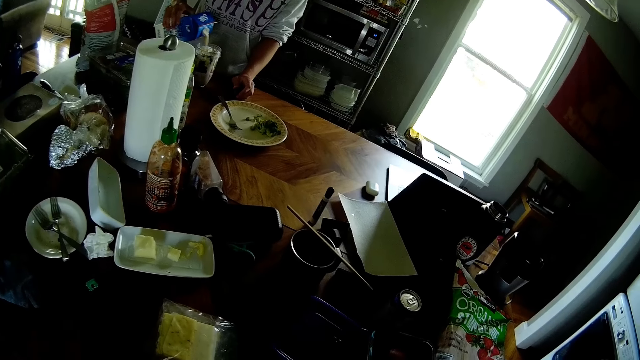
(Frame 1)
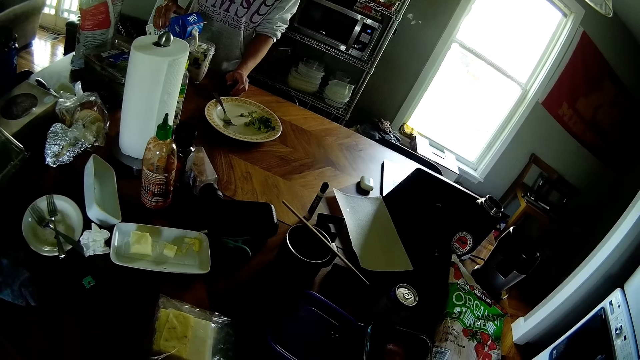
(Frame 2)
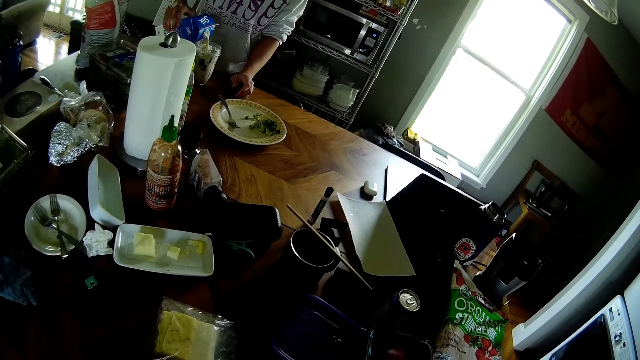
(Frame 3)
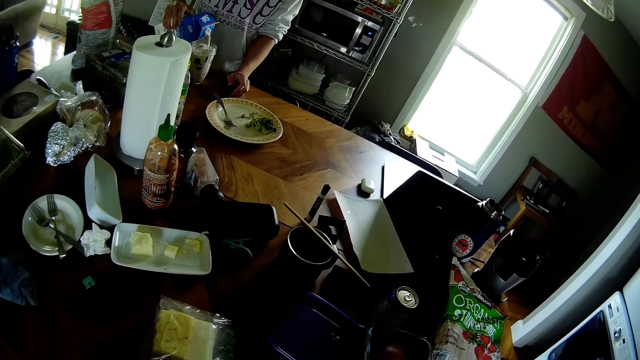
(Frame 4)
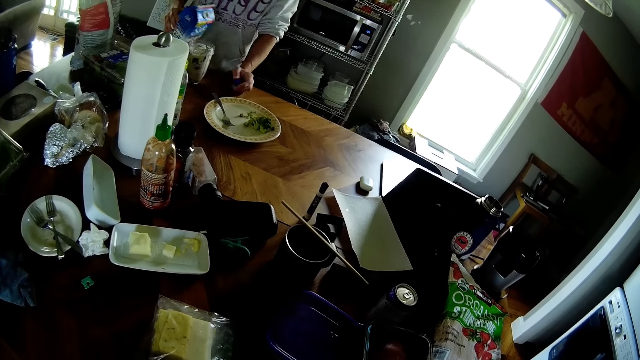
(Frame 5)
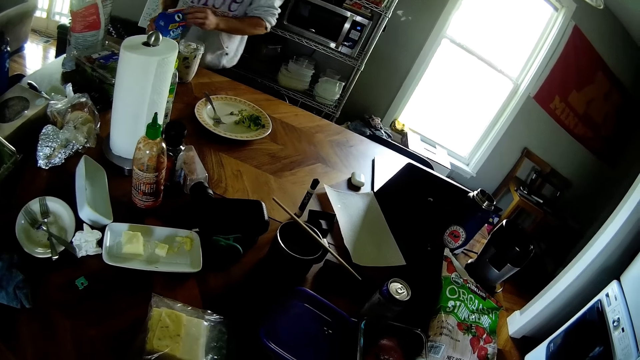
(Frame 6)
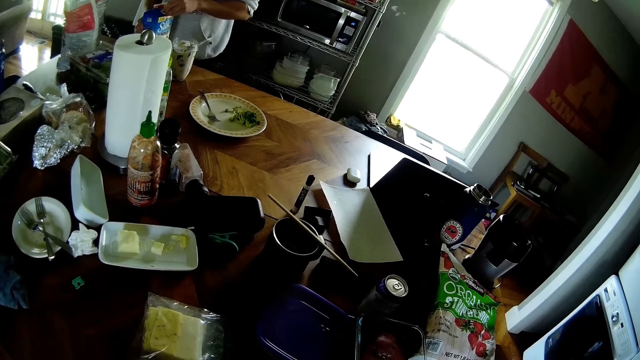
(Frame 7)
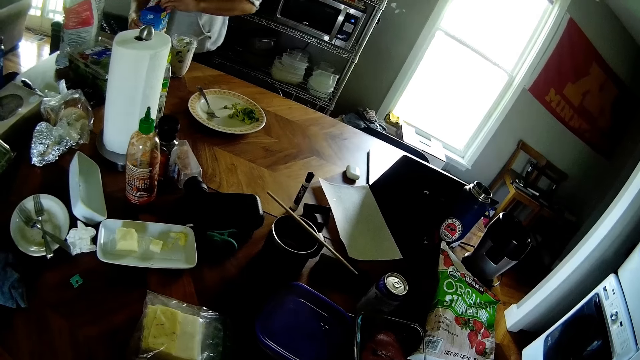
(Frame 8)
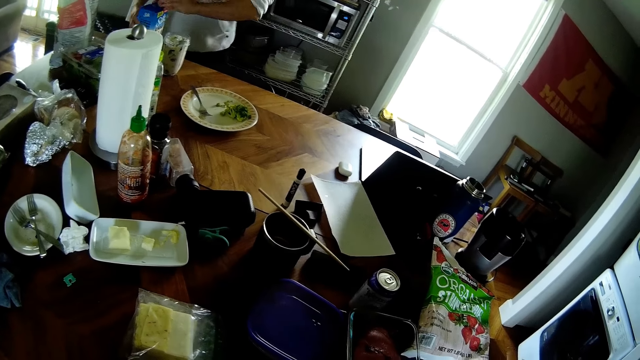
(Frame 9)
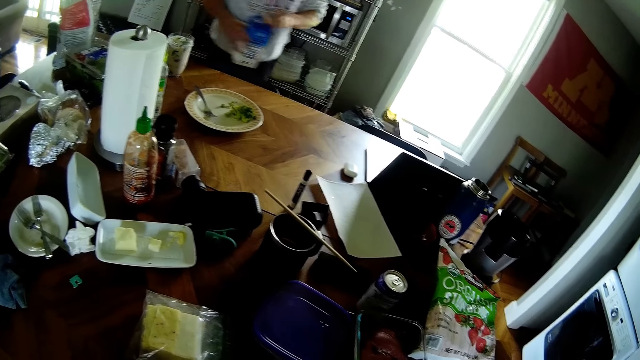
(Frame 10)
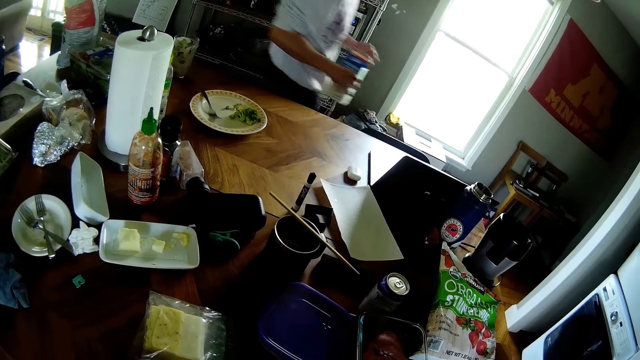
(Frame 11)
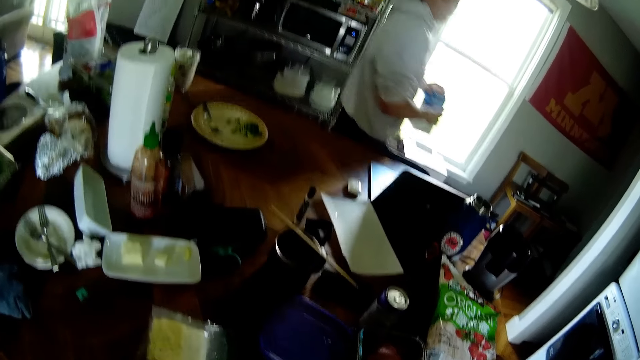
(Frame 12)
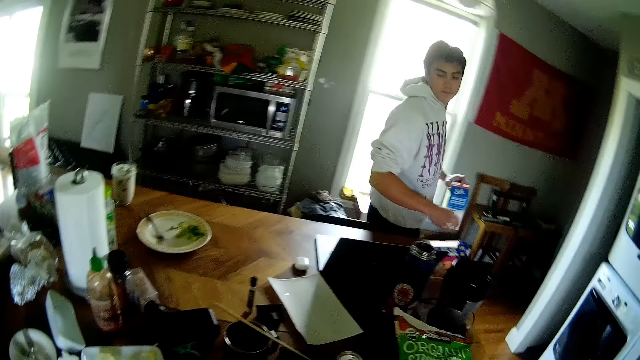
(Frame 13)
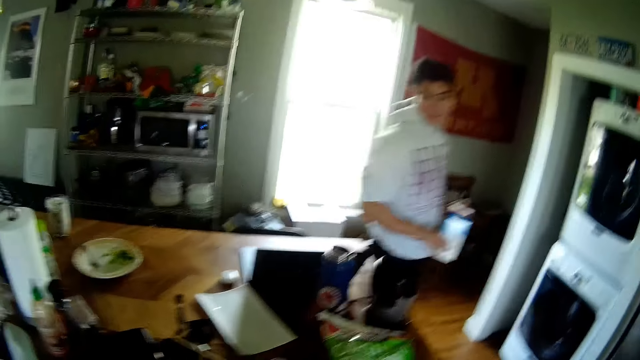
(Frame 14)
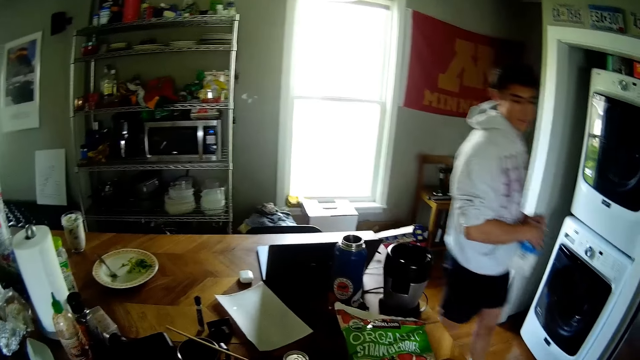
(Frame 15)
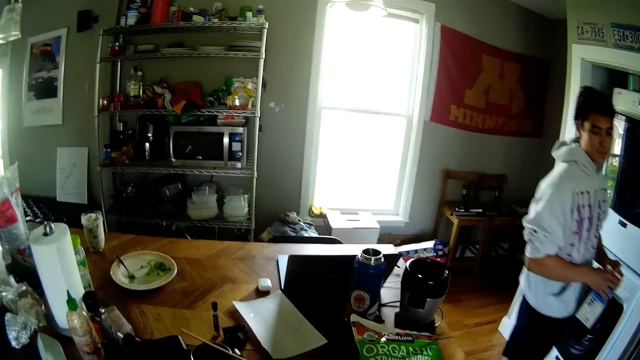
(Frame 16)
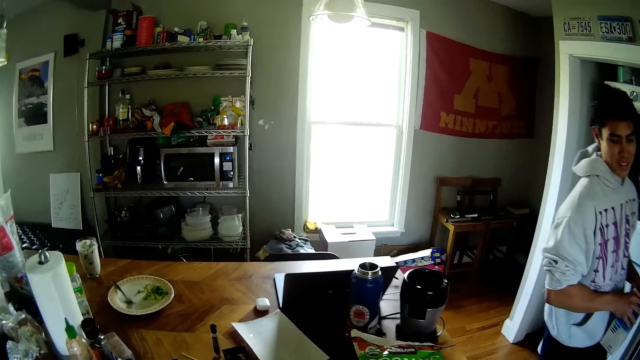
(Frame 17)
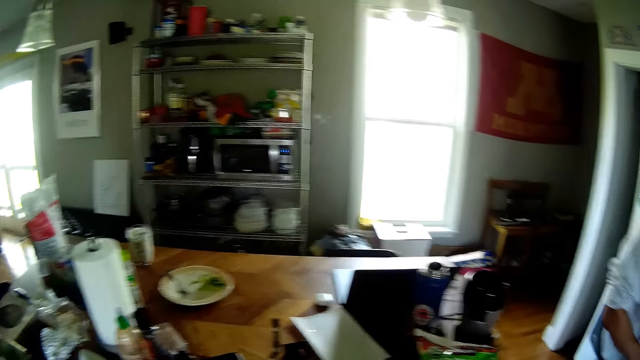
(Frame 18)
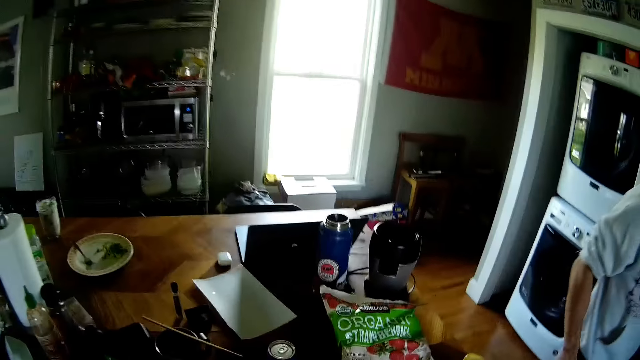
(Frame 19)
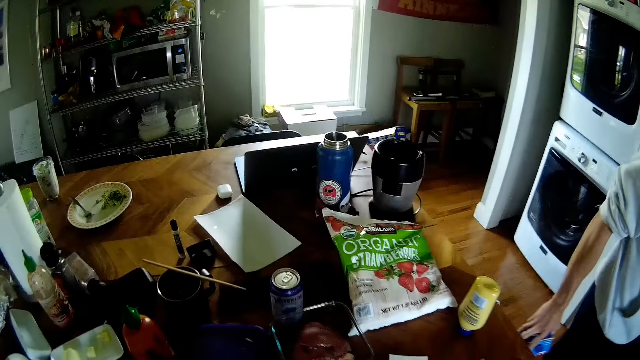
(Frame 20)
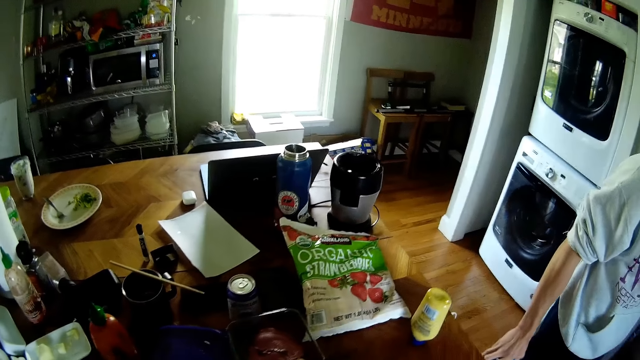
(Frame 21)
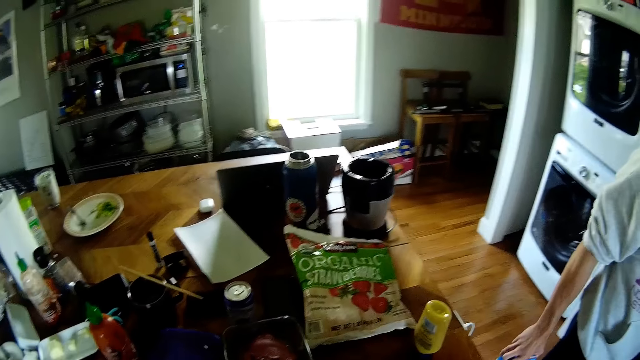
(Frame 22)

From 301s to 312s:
The man lifts his left hand from the table. He covers the pack of milk on the table with the lid in his left hand. He lifts the pack of milk from the table with both of his hands. He walks around. He holds the pack of milk with his left hand. He holds the pack of milk with both of his hands.

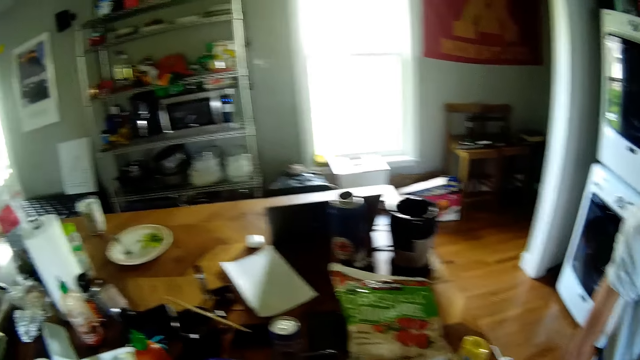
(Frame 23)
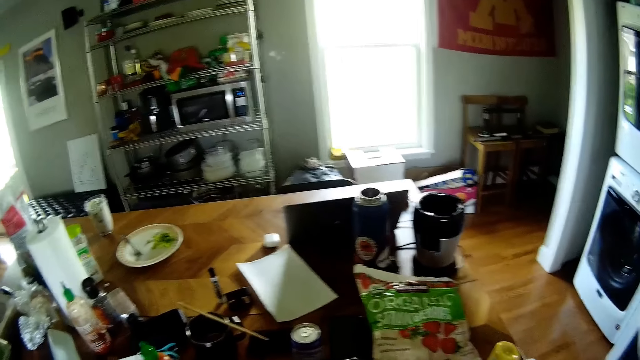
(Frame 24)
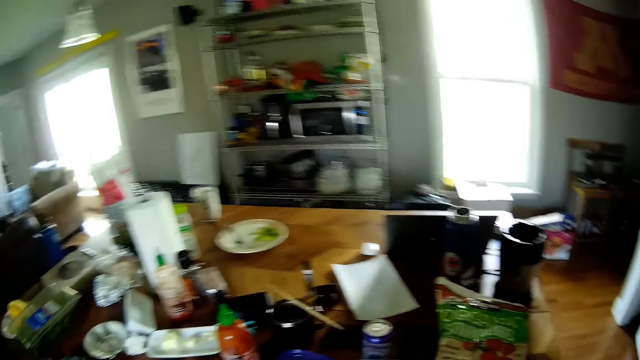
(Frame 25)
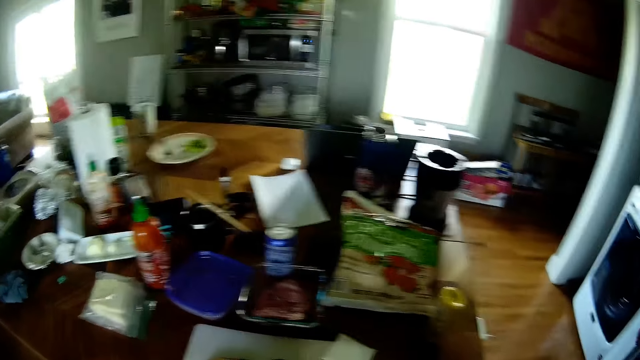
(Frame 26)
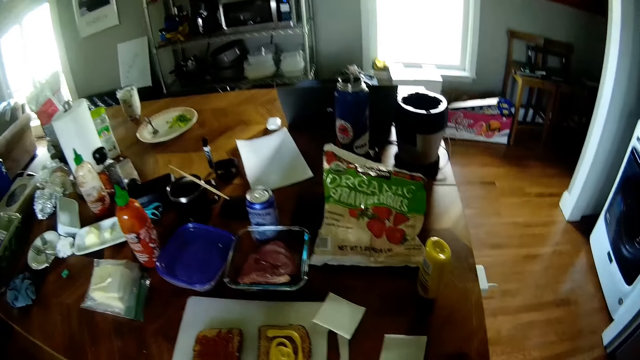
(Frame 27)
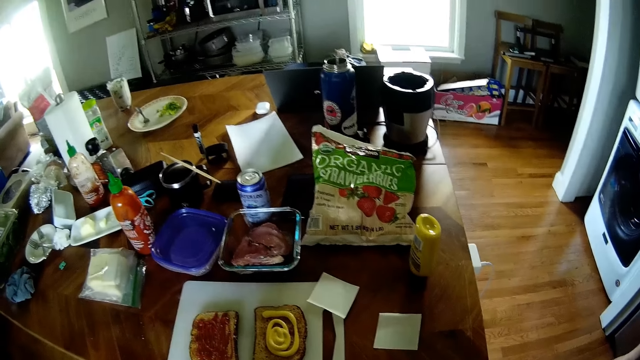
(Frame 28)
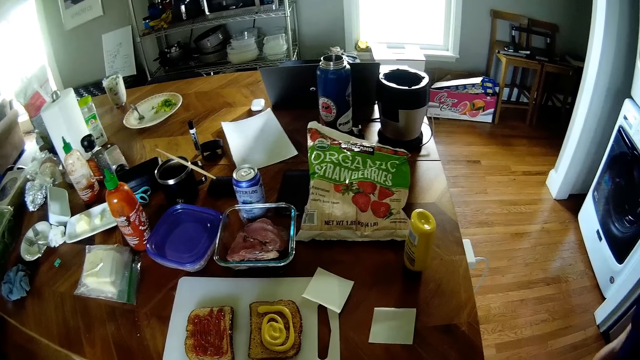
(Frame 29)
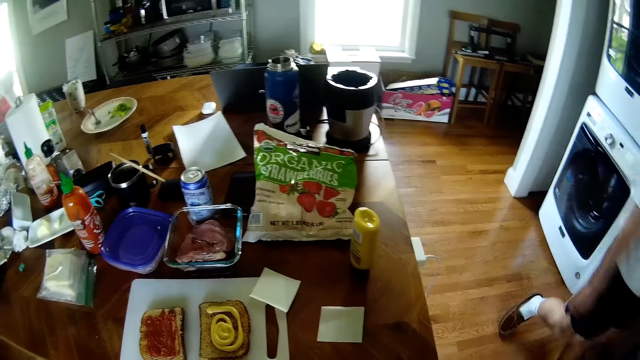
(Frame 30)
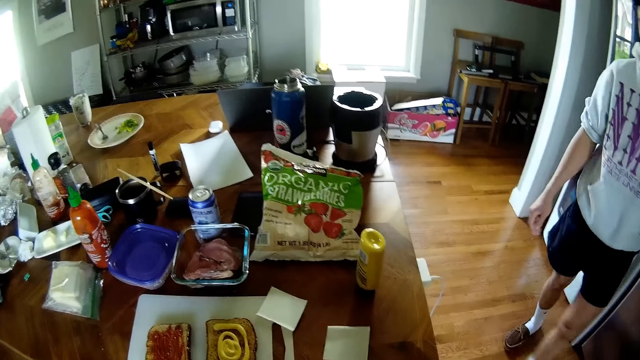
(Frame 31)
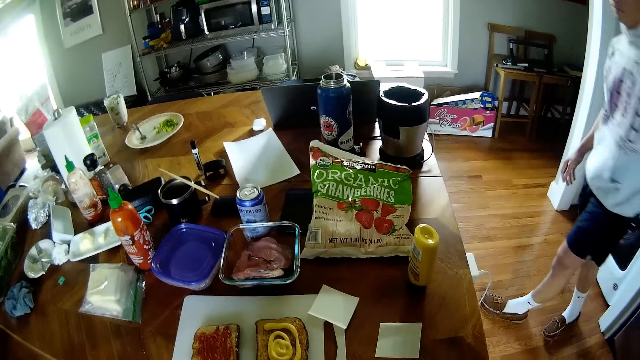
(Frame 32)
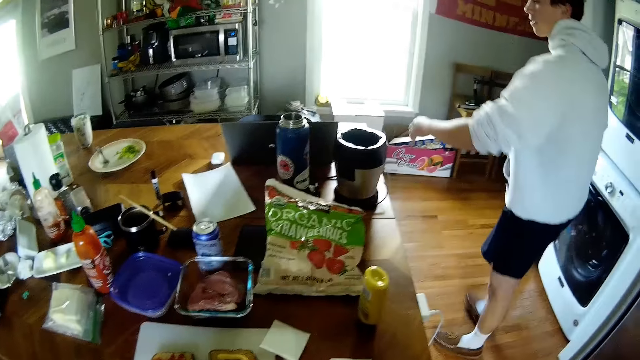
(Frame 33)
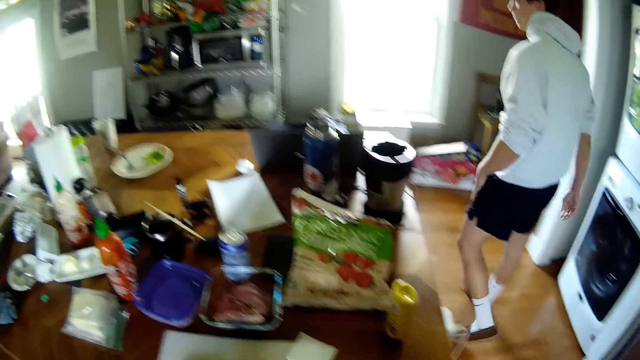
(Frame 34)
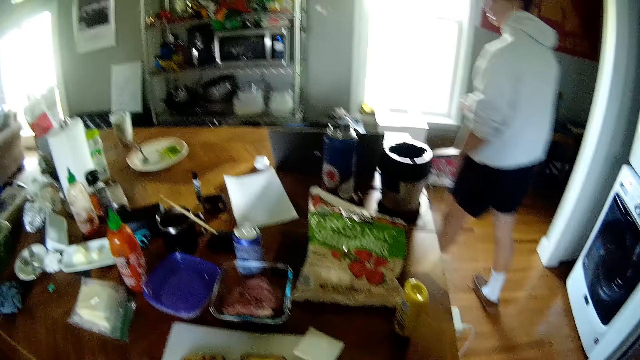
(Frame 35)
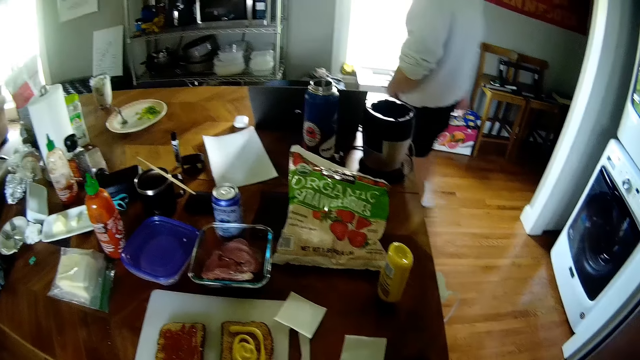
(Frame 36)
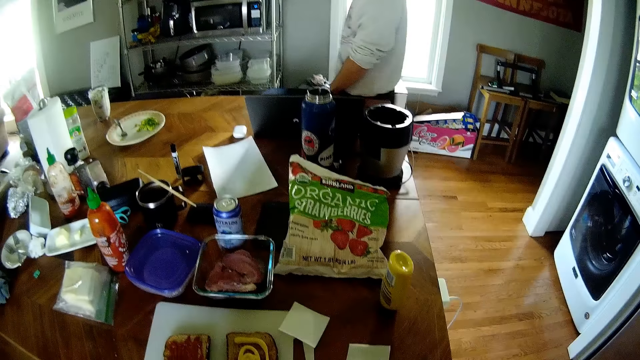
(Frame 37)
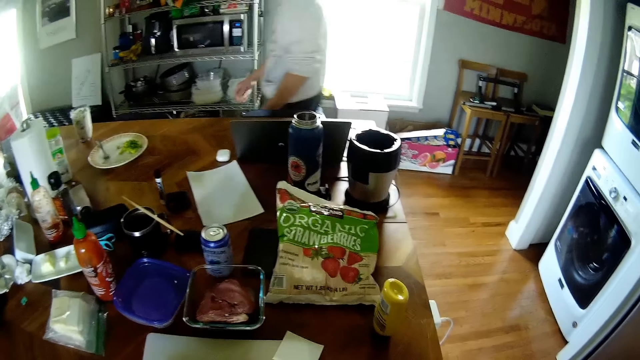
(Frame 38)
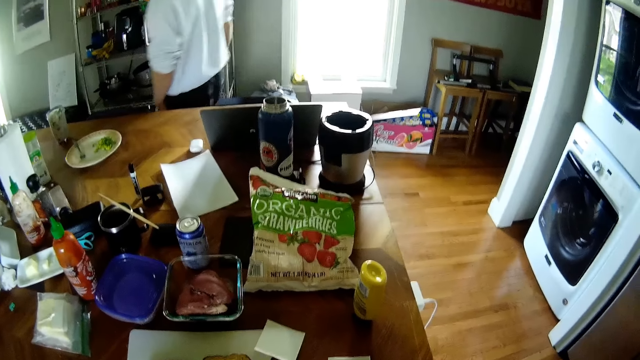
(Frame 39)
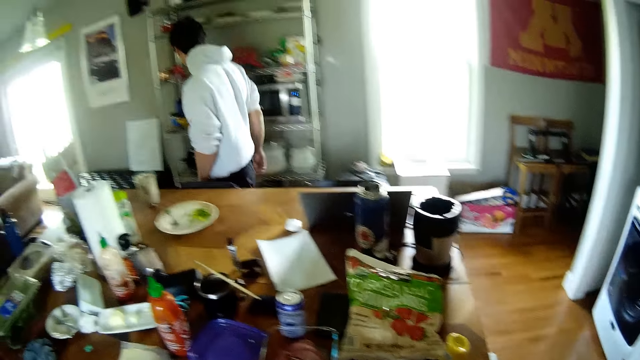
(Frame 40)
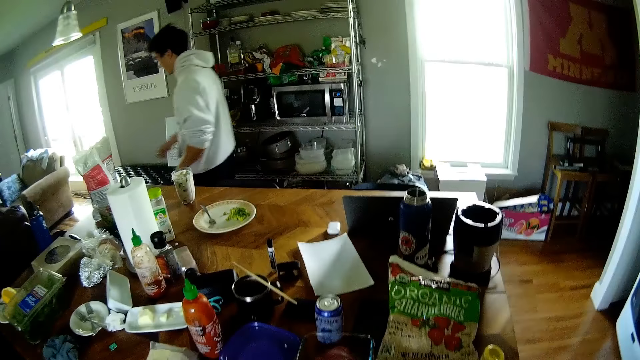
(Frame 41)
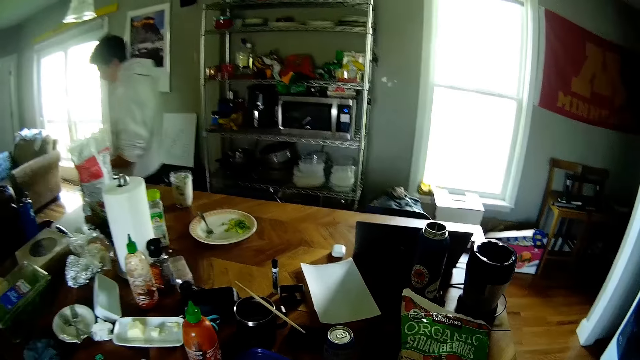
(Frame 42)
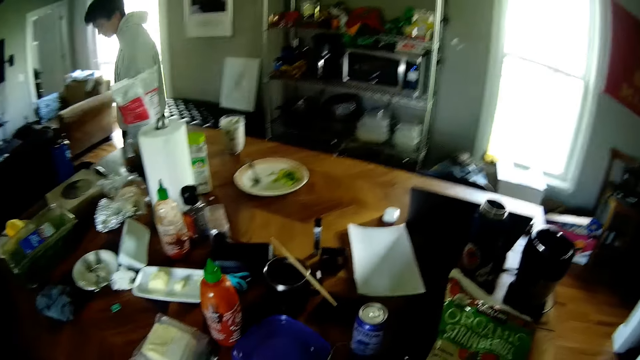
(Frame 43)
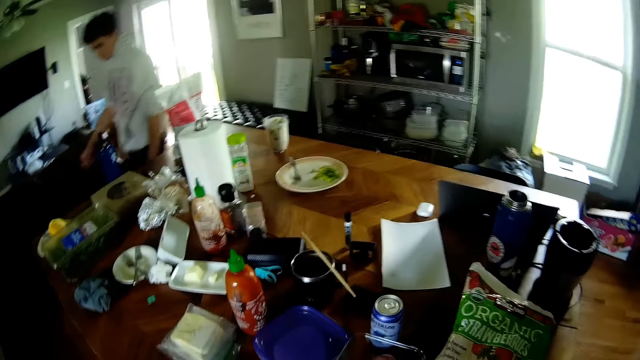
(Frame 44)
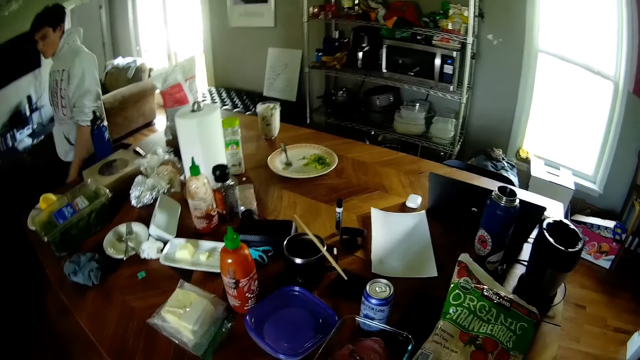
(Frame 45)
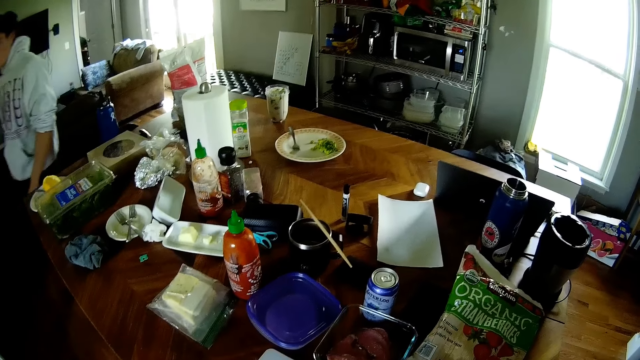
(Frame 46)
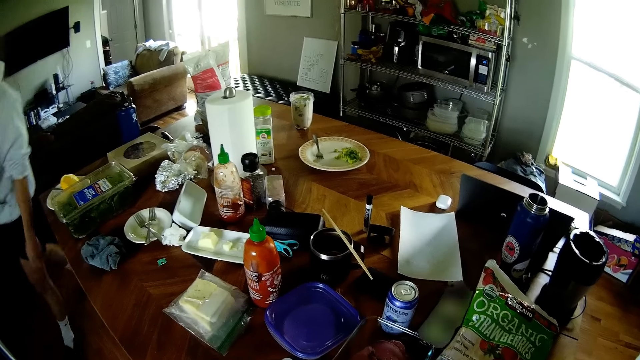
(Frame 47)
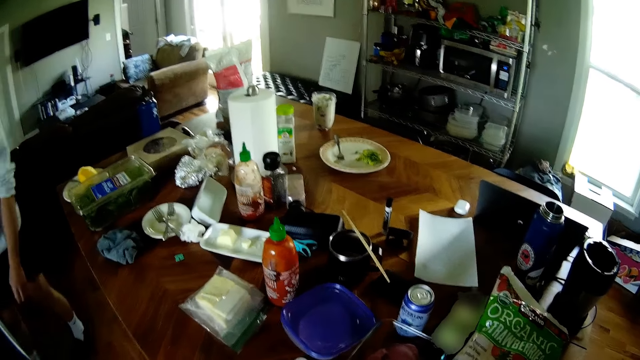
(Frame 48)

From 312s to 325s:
The camera wearer looks around. The man walks around.
